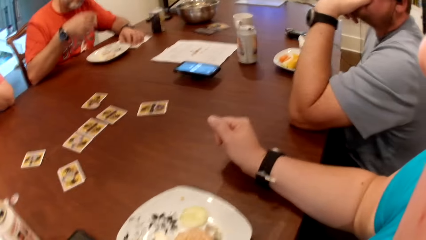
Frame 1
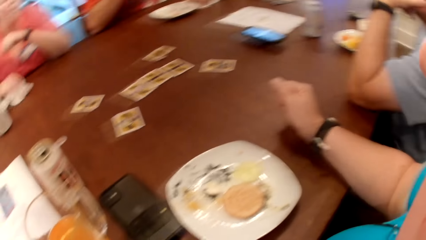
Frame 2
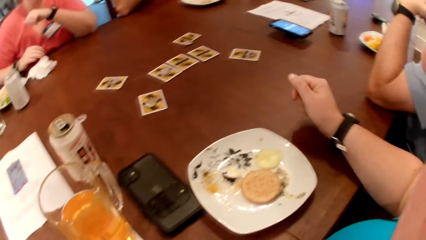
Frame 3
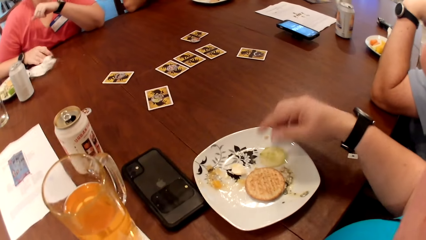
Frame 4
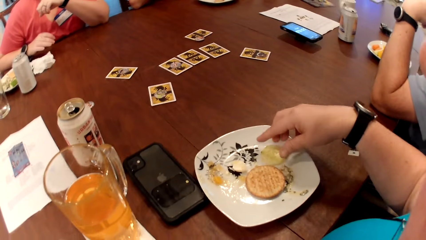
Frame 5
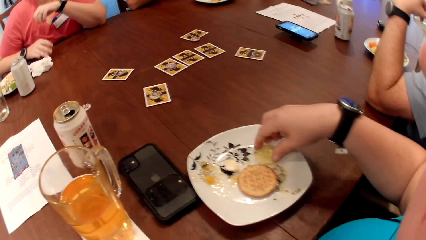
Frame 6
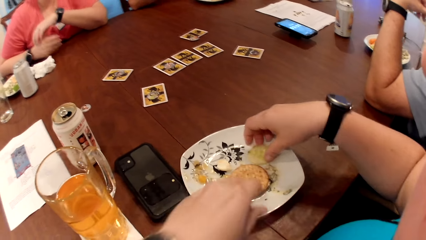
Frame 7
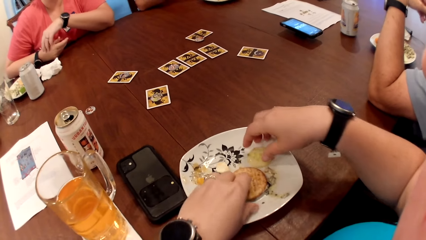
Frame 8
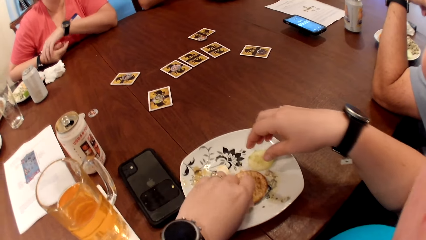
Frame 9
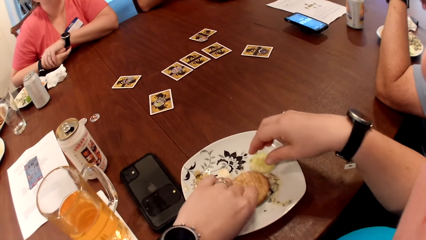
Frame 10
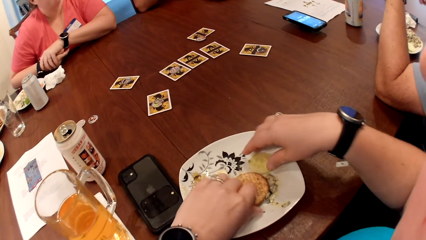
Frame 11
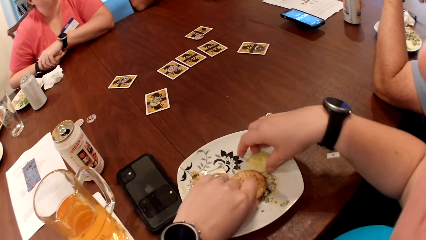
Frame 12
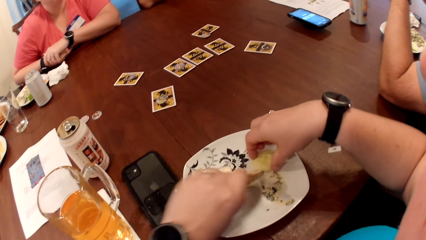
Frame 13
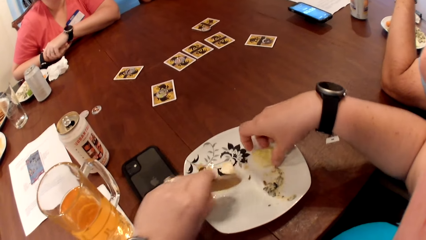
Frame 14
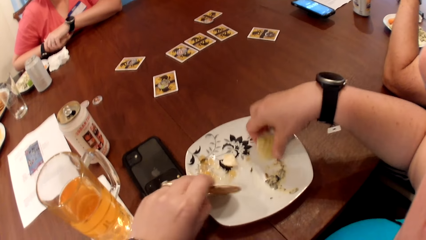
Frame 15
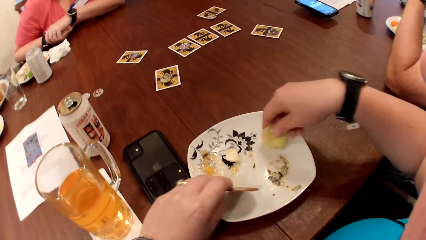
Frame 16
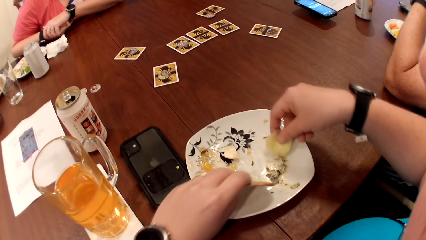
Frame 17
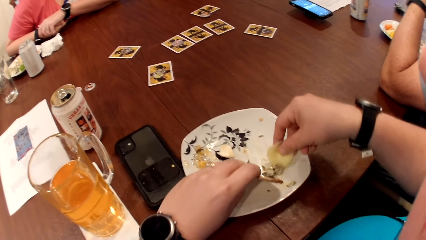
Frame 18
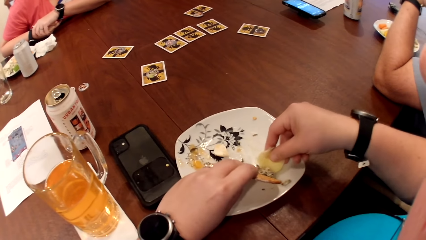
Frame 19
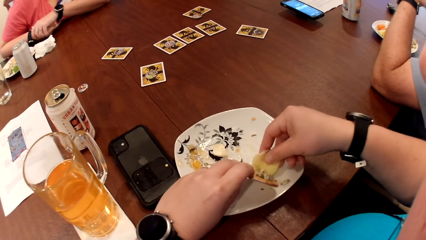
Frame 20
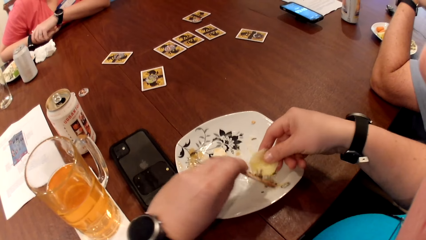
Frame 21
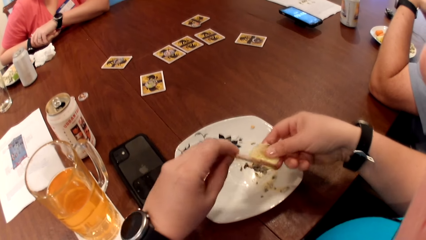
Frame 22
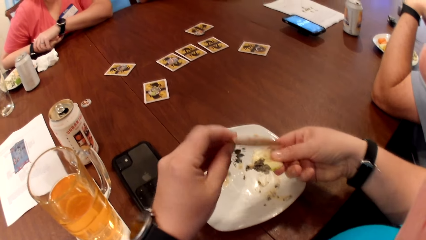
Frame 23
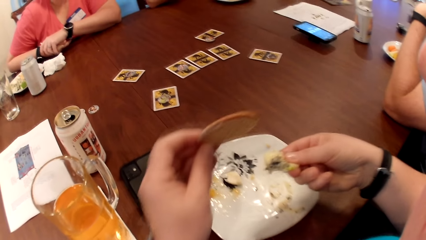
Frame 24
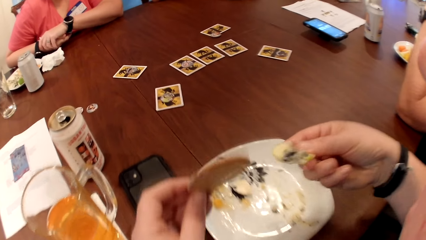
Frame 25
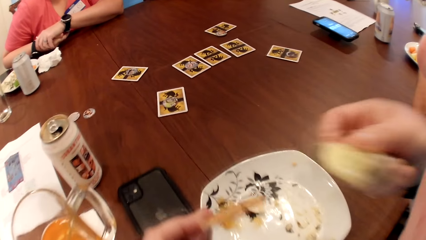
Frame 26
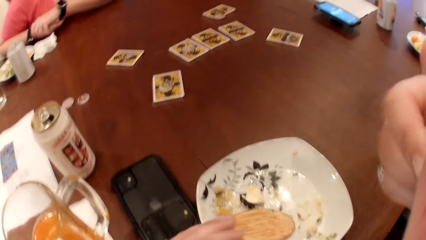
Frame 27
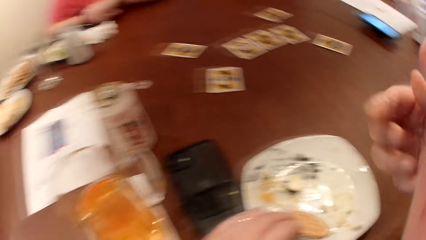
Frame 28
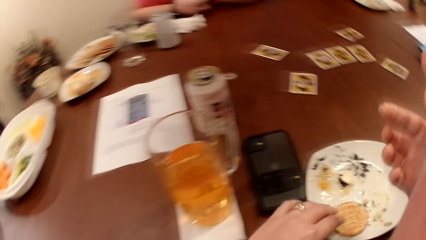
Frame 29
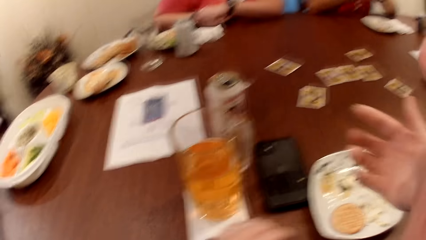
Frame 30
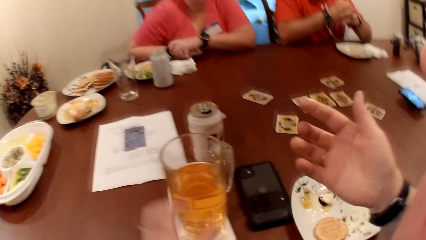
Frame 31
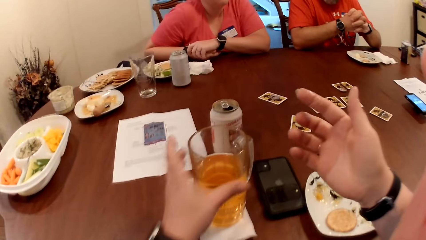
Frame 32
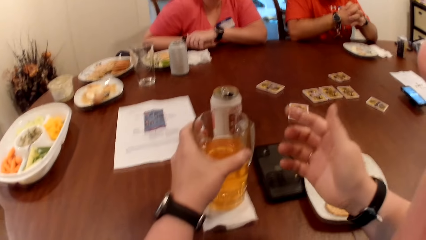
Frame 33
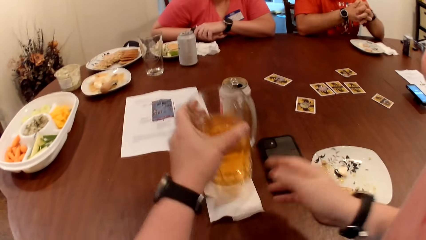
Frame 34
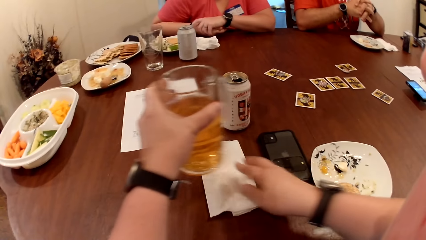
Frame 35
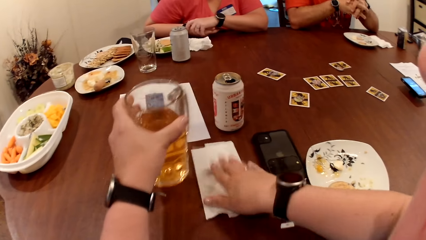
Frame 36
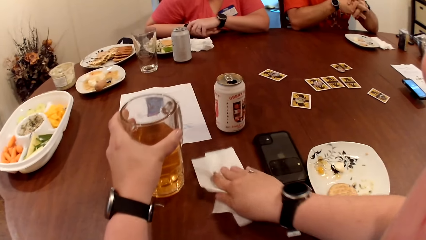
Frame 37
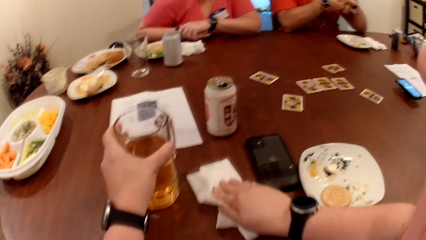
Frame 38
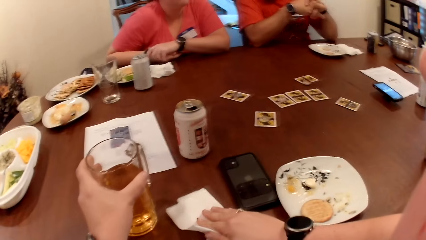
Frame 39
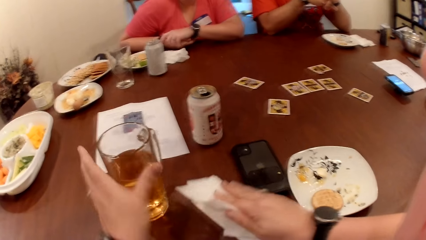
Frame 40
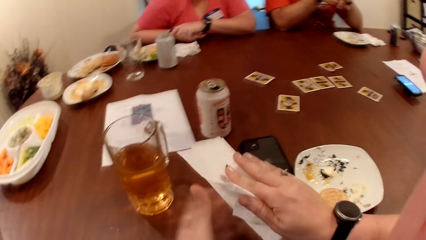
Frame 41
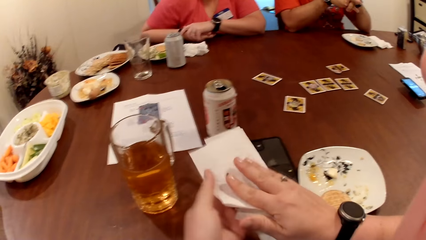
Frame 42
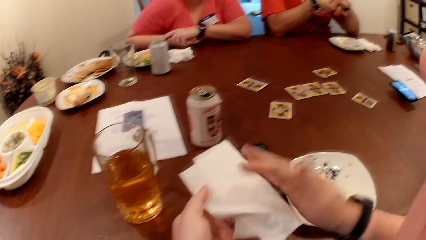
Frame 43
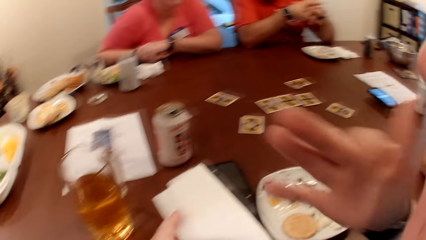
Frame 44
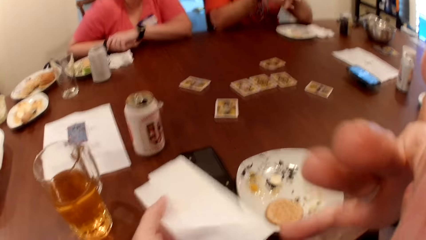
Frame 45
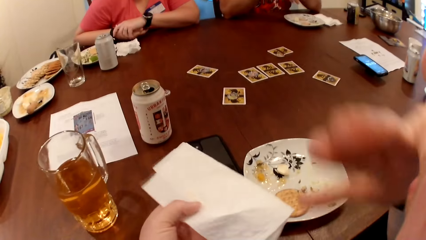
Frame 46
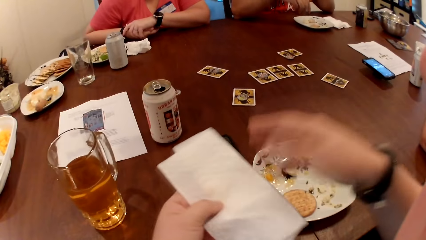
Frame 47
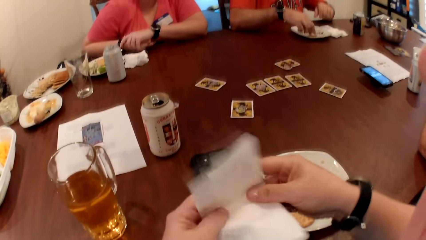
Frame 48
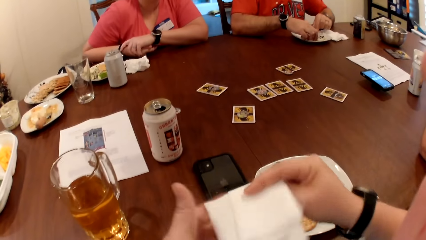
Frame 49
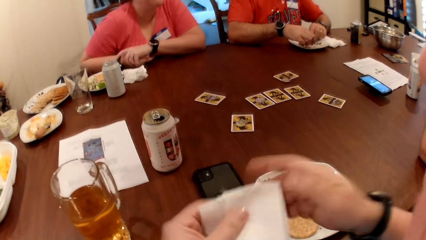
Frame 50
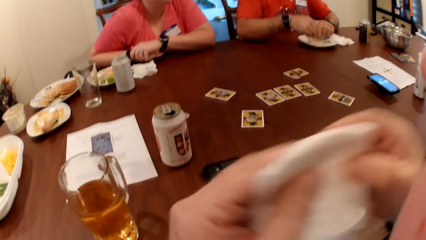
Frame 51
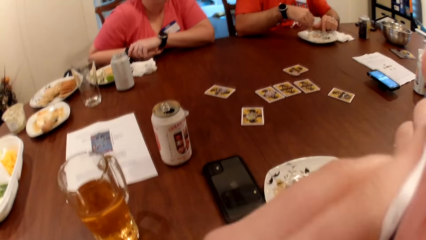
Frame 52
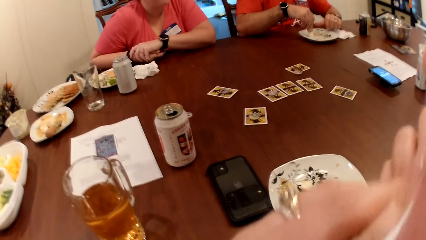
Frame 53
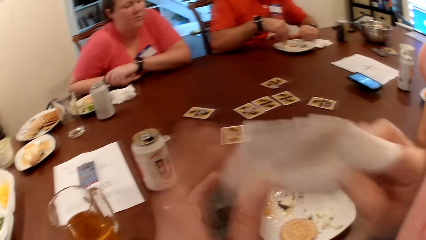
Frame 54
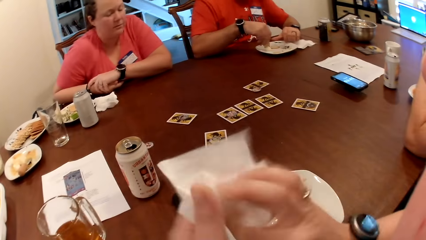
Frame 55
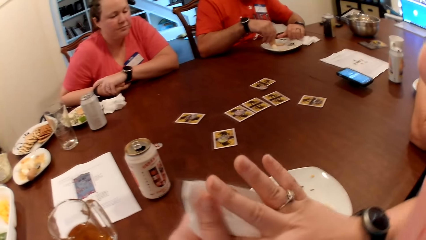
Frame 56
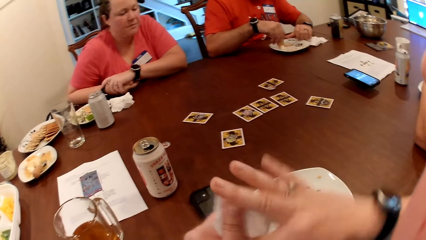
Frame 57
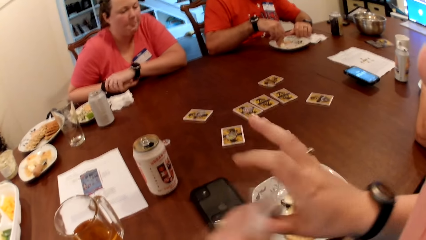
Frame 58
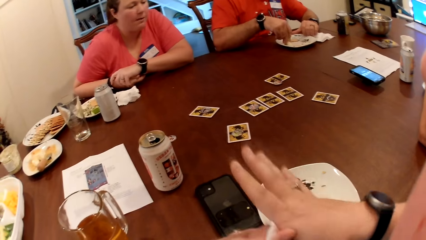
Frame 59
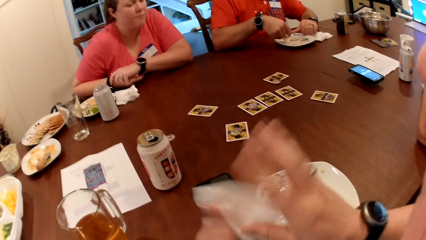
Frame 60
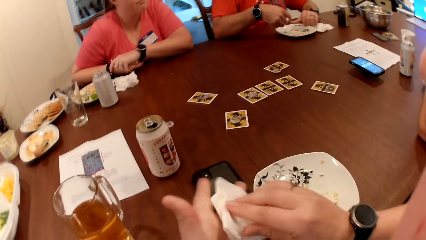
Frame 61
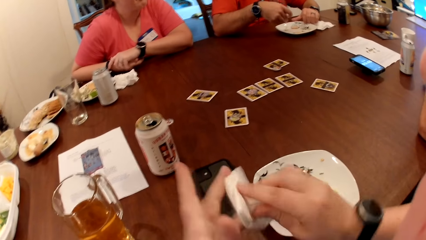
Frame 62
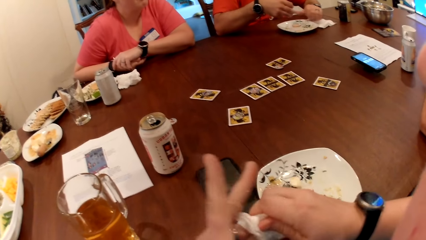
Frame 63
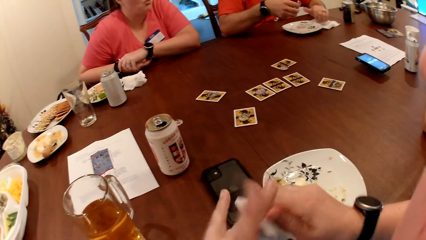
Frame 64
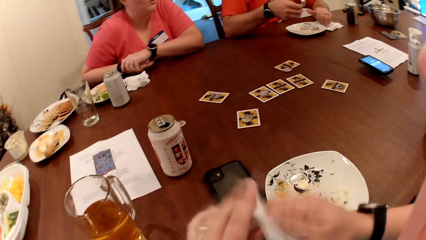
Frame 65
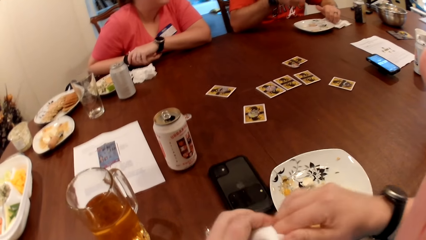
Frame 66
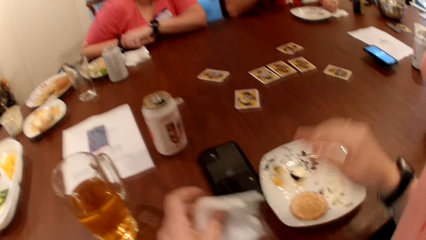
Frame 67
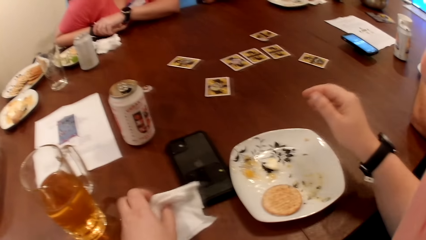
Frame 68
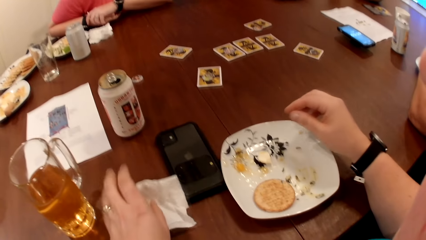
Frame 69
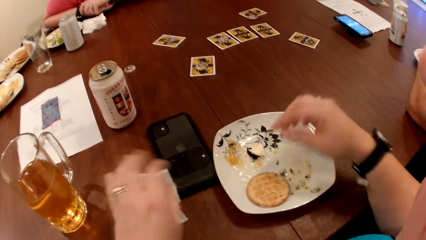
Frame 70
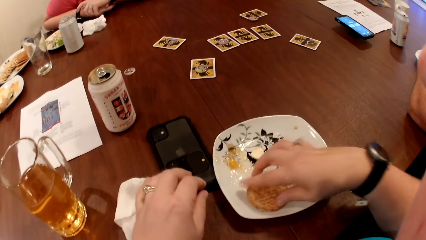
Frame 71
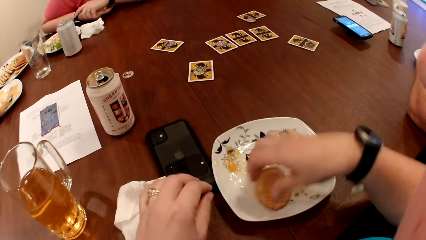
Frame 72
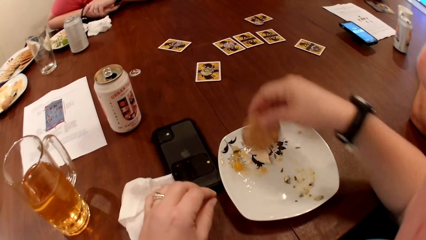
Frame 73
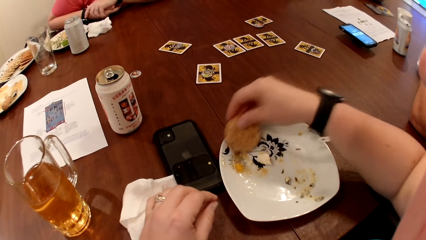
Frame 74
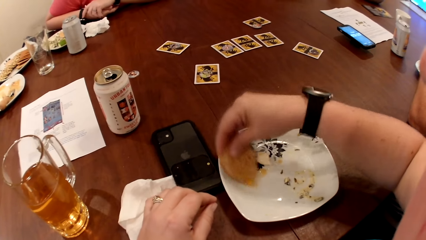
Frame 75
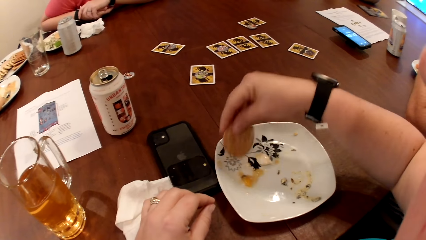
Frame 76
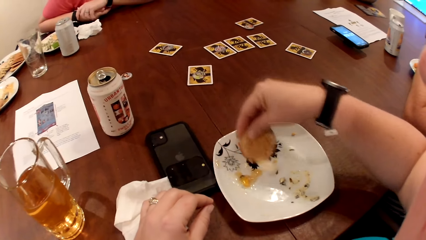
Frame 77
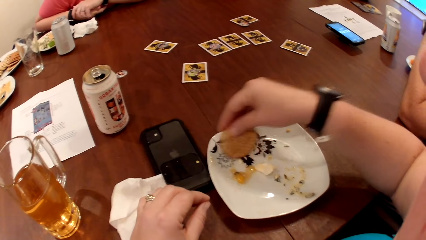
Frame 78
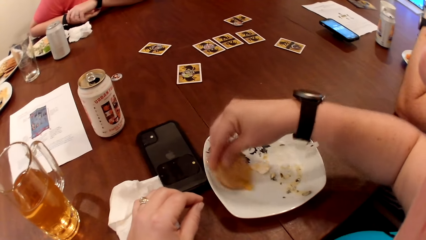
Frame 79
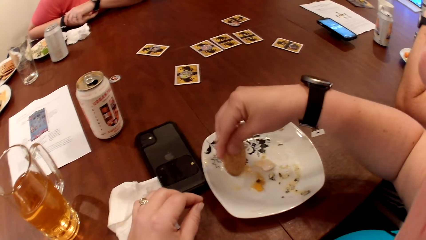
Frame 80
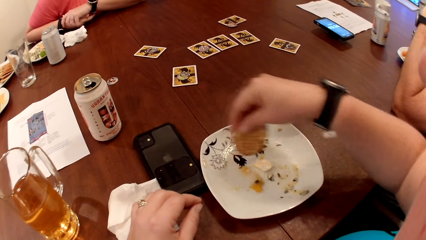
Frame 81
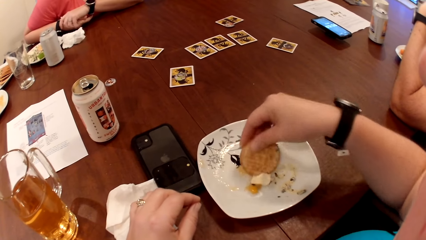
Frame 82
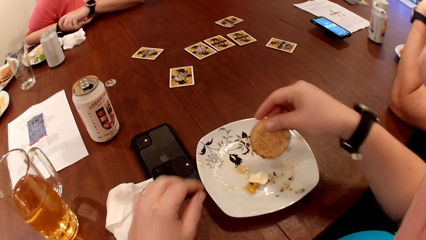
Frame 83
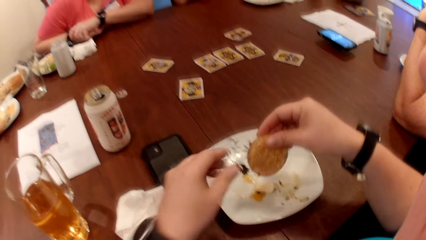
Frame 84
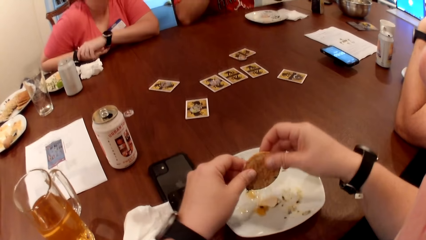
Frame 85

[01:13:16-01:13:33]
A woman drops the paper towel on the table with her right hand. The camera wearer picks a biscuit from the plate on the table with her left hand. She picks the cucumber from the plate on the table with her right hand. She puts the sauce on the biscuit with the cucumber in her right hand. She eats the cucumber in her right hand. She drops the biscuit on the plate on the table with her left hand. She picks a cup from the table with her left hand. She picks a paper towel from the table with her right hand. She drops the cup on the table with her left hand. She passes the paper towel from her right hand to her left hand. She licks her right finger. She wipes her mouth with a hand. A man picks his food from the plate on the table with his right hand. The camera wearer folds the paper towel with both hands. She cleans her mouth with the paper towel in both hands. She cleans both hands with the paper towel. She drops the paper towel on the table with her left hand. She picks the biscuit from the plate on the table with her right hand. She gathers the sauce from the plate on the table with the biscuit in her right hand.
